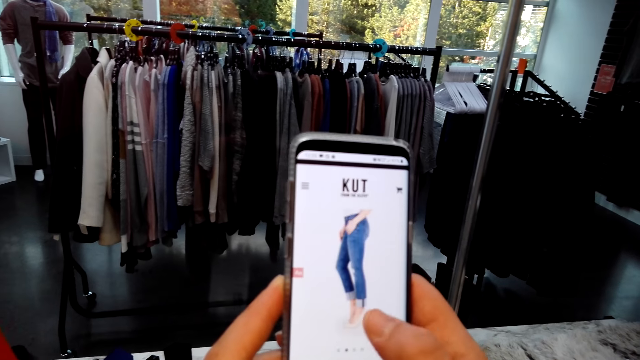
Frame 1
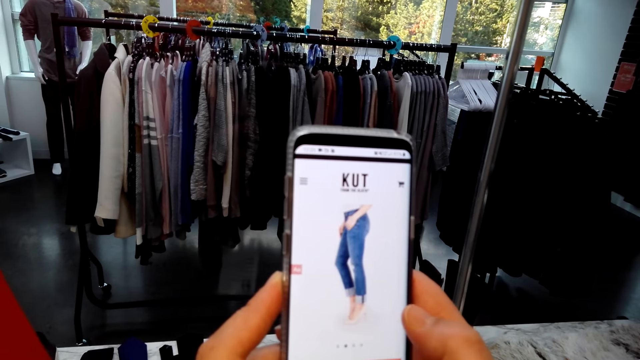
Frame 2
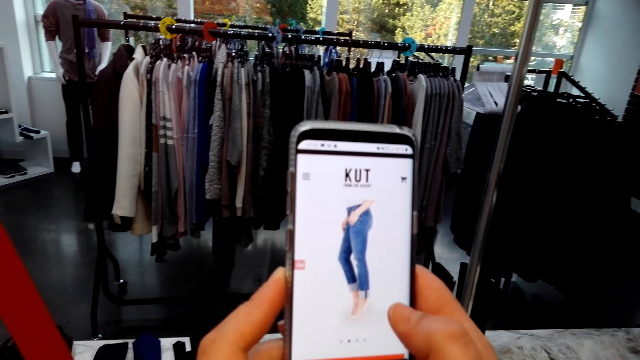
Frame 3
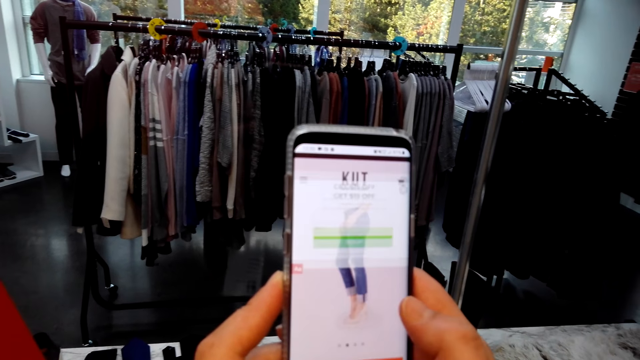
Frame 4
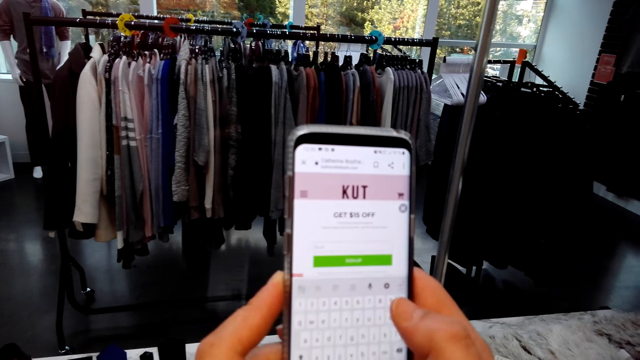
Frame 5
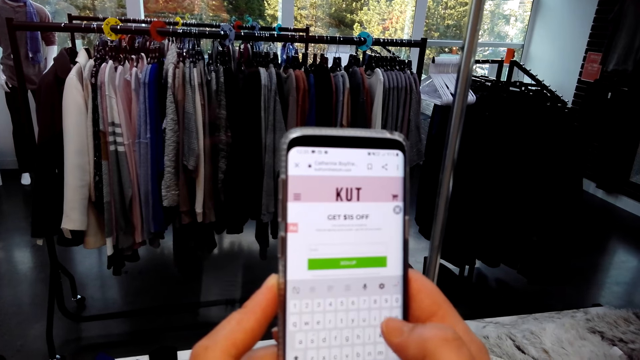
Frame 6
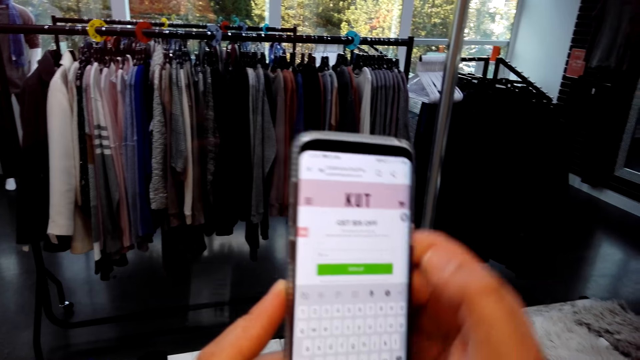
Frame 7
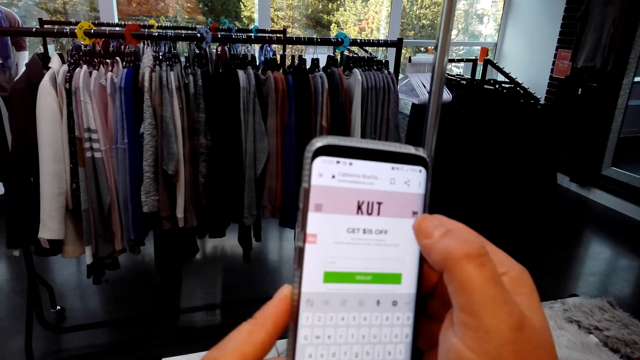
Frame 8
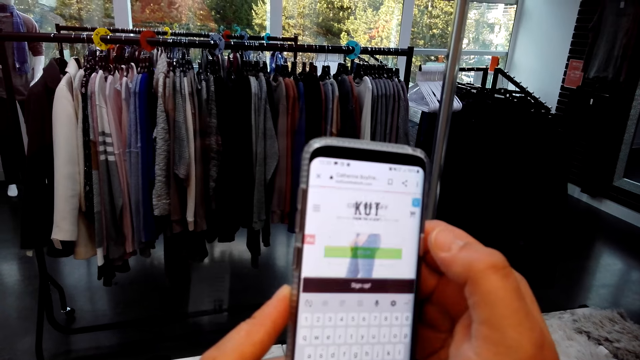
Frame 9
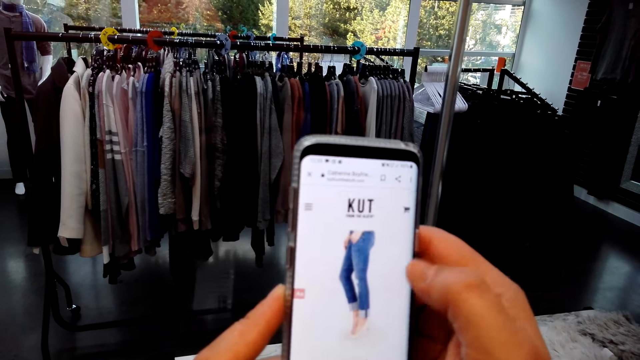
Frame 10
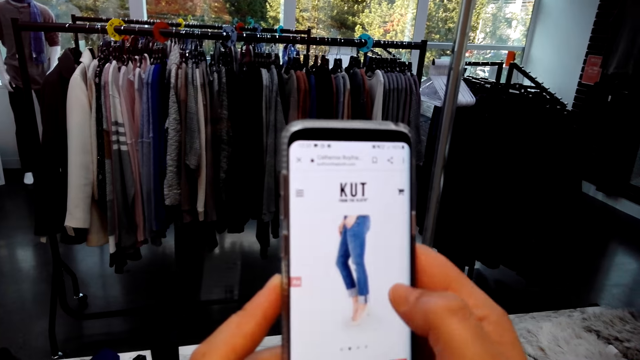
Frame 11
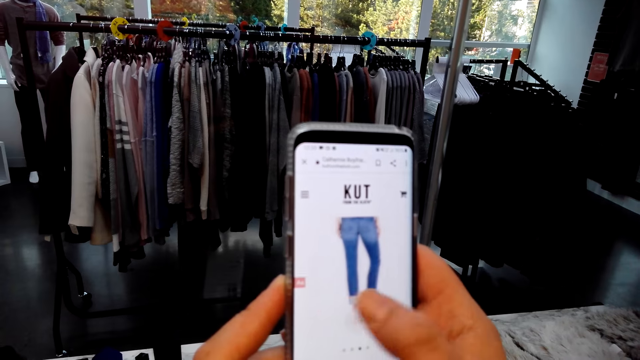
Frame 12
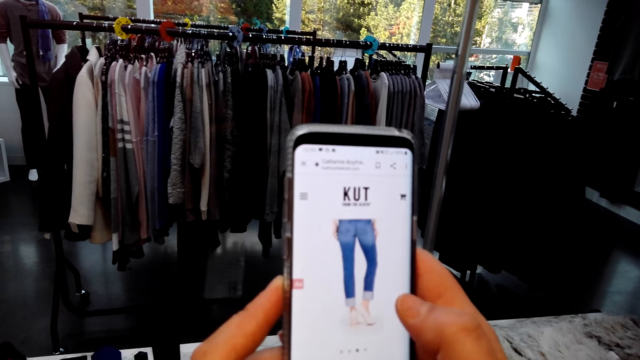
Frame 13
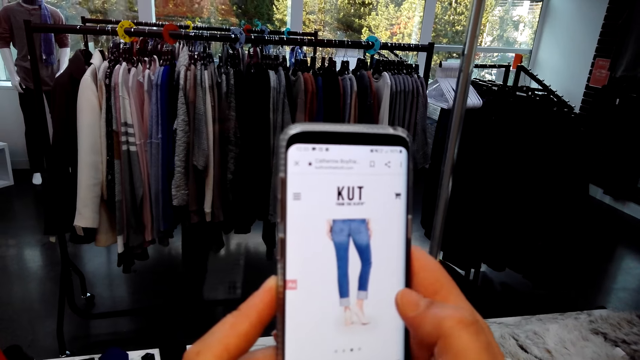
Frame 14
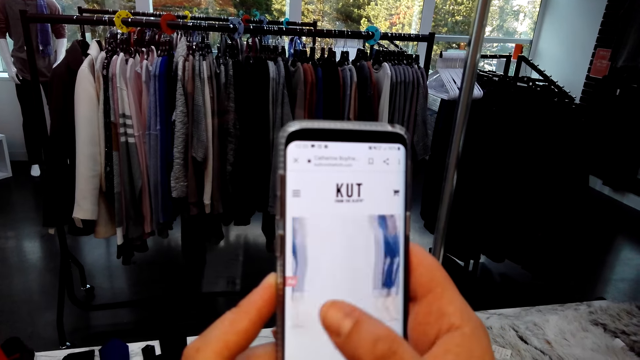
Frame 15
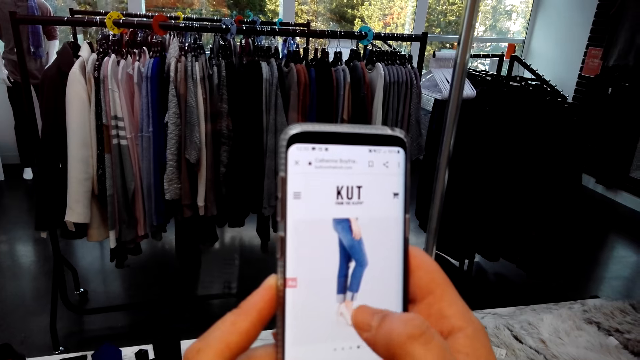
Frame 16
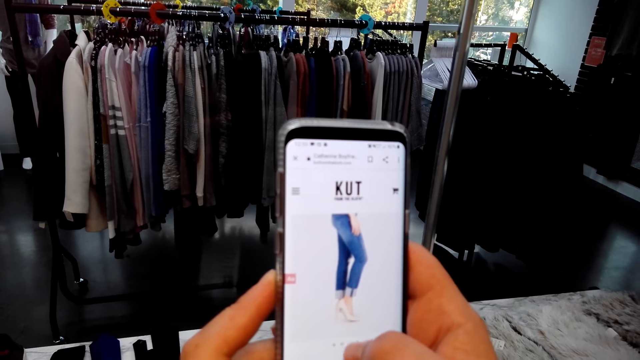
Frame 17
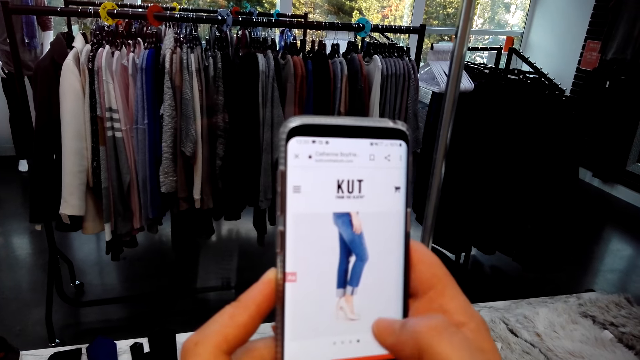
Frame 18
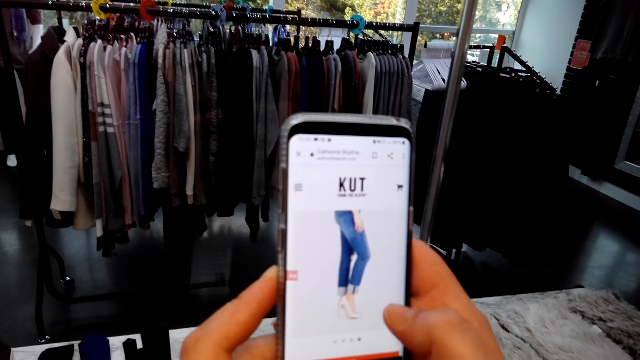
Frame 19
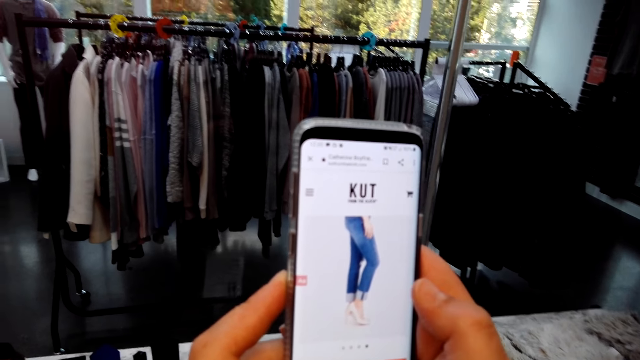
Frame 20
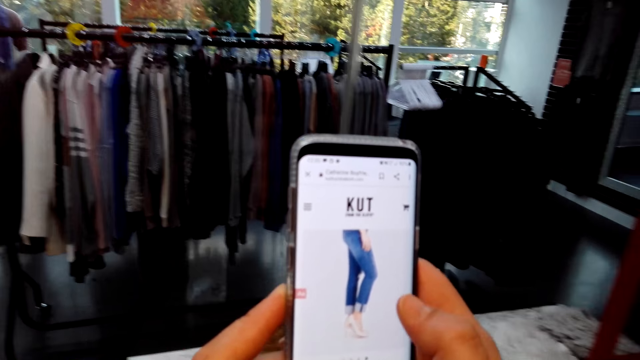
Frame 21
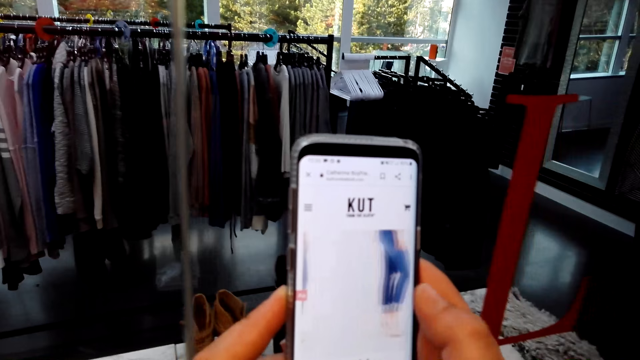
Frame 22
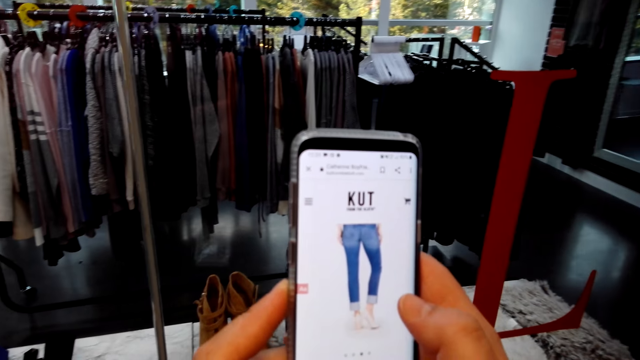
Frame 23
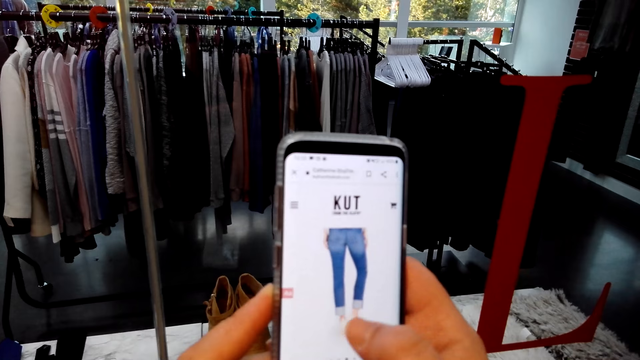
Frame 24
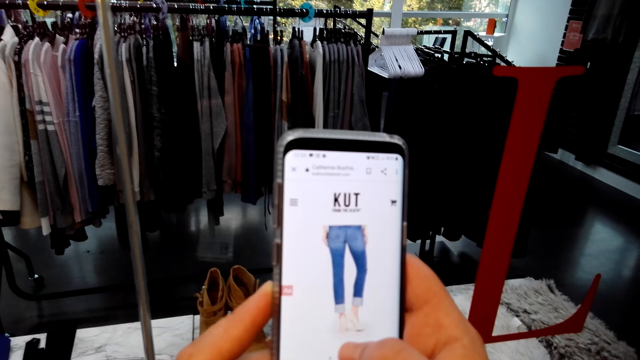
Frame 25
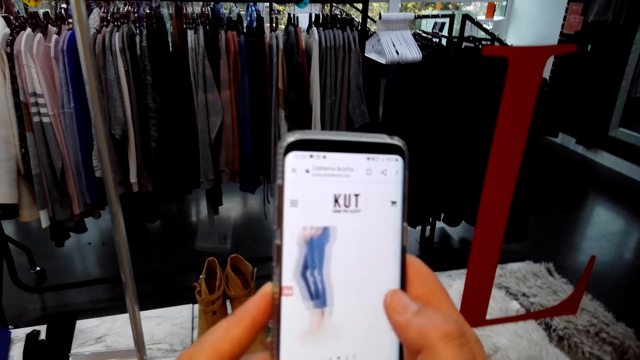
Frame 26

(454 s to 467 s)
The camera wearer browses the phone. They type on the phone with a hand. They look at the phone pictures. They browse the phone.

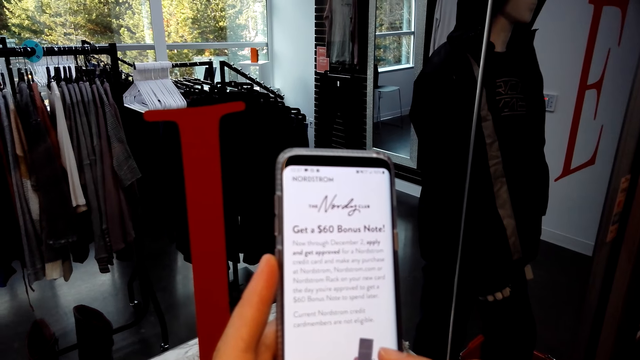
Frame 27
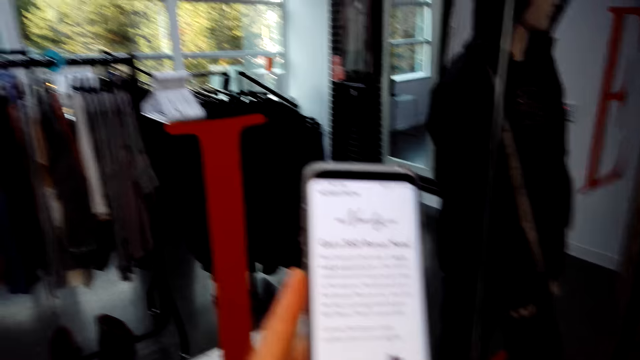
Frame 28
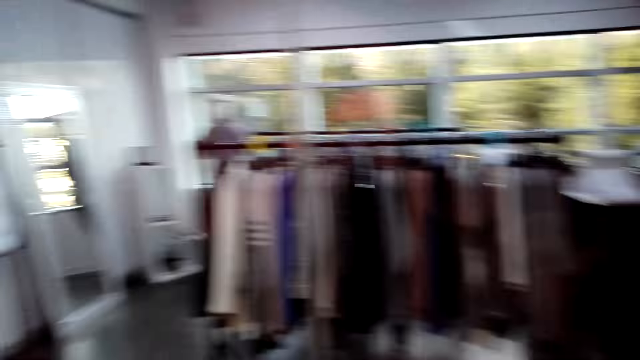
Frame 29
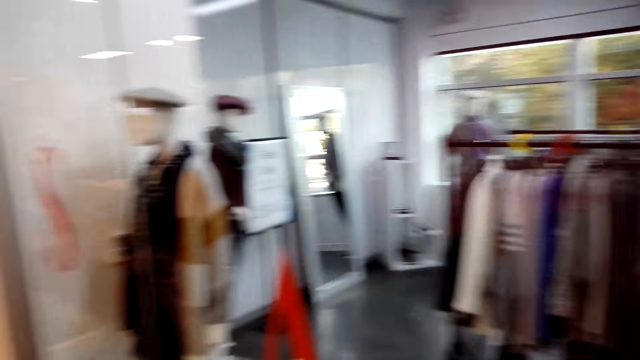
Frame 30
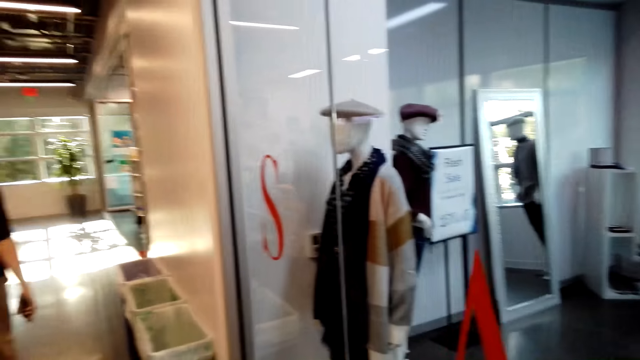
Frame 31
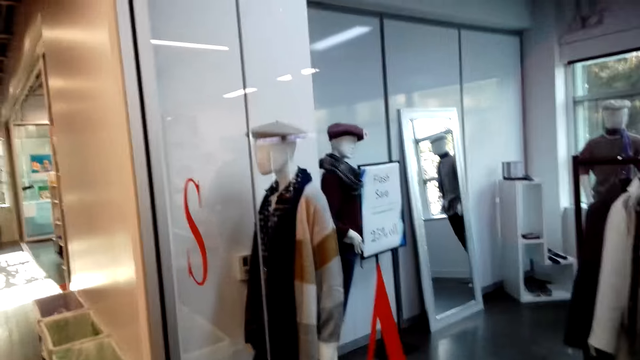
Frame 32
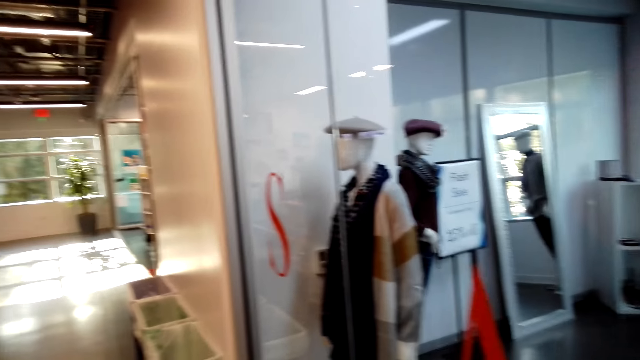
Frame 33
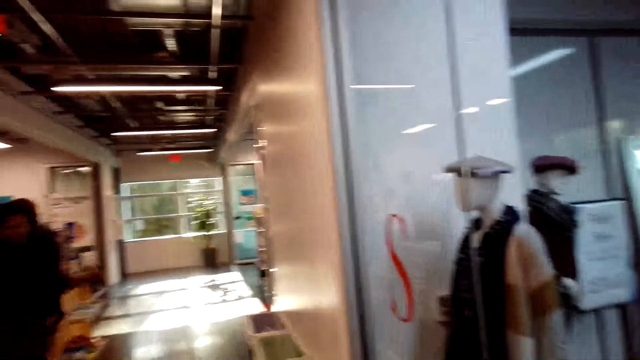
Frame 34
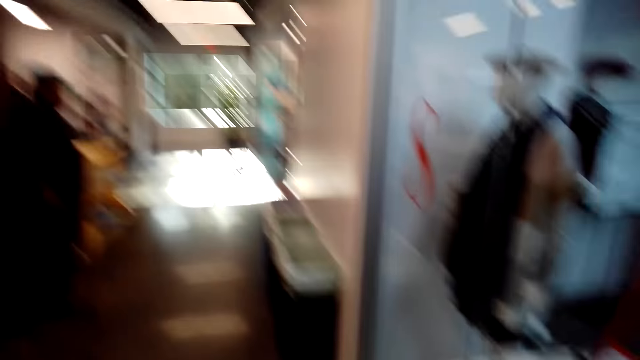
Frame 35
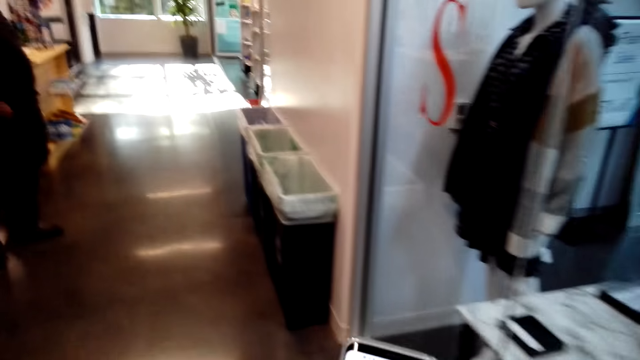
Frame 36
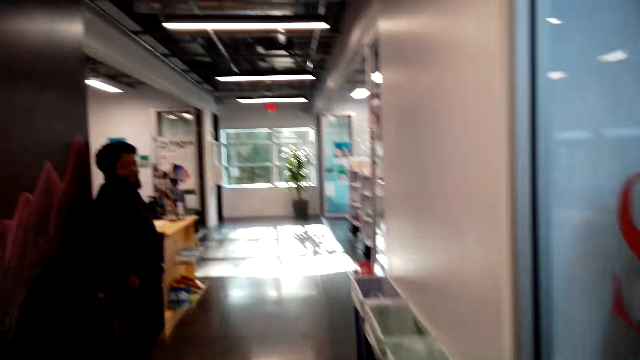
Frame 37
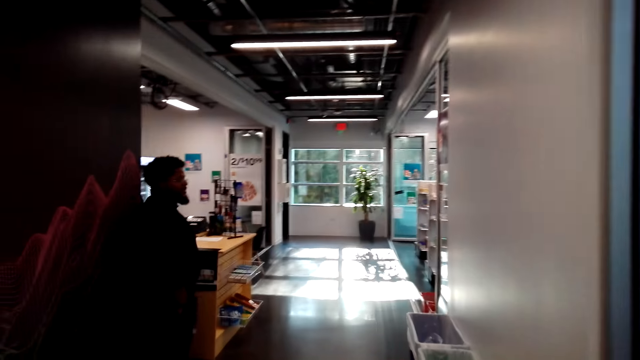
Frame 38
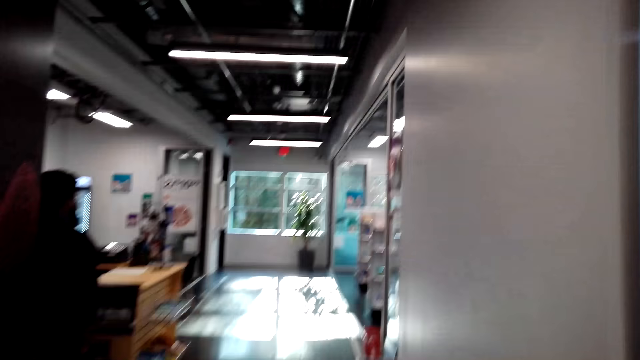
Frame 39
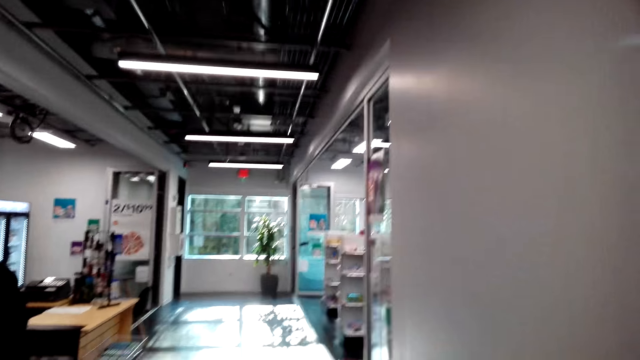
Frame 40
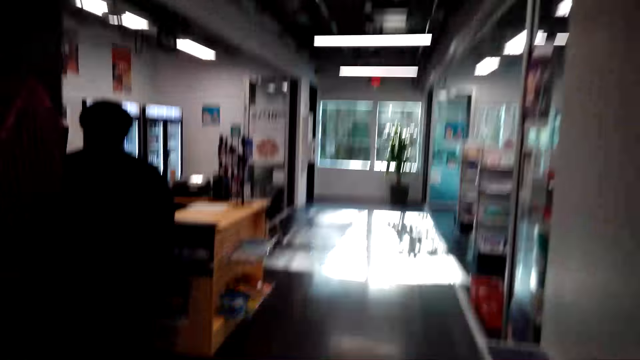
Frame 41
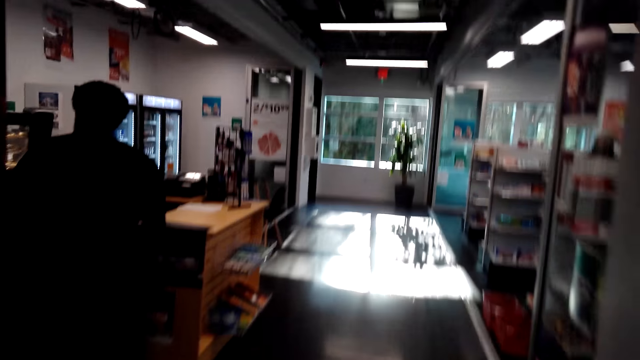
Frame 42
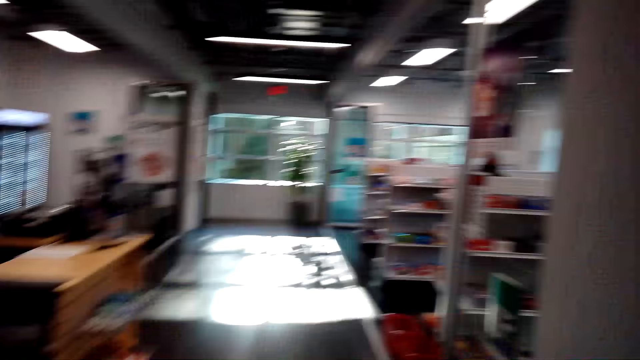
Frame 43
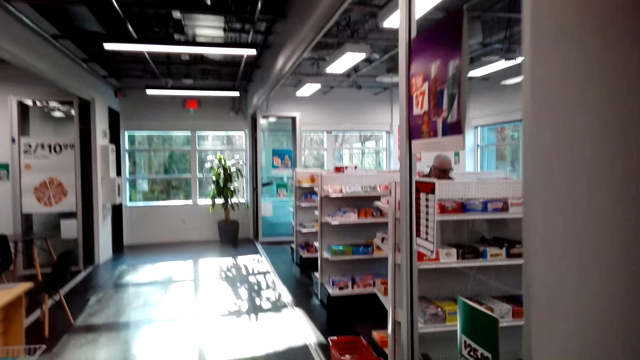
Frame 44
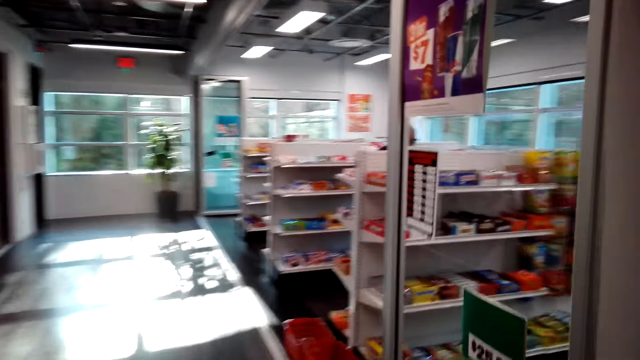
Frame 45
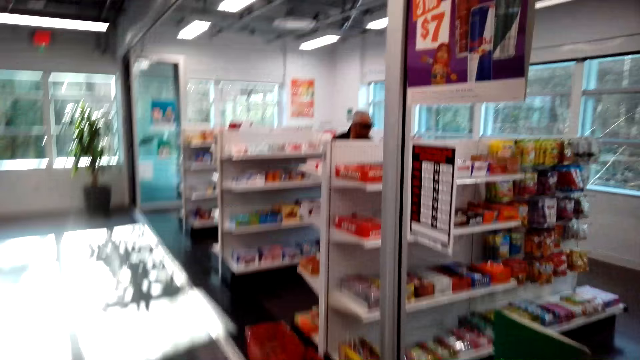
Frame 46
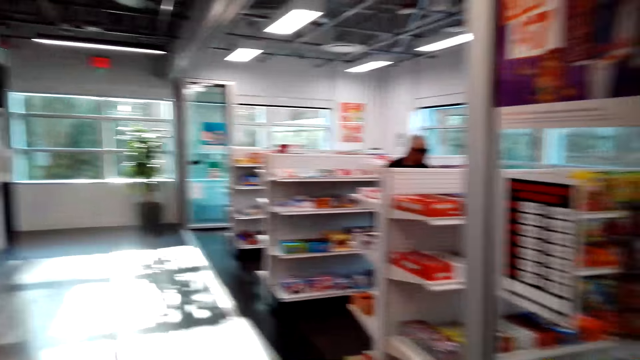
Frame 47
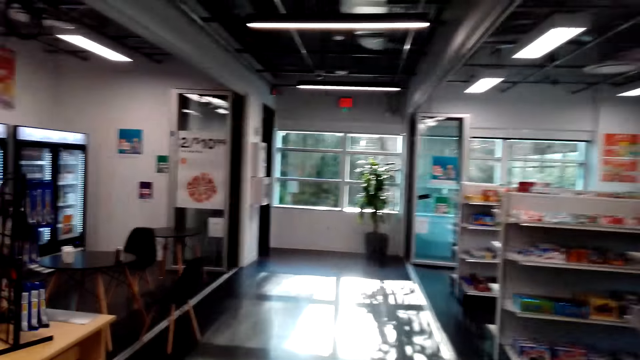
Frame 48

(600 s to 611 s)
The camera wearer walks around the supermarket. They look around. They walk around.
